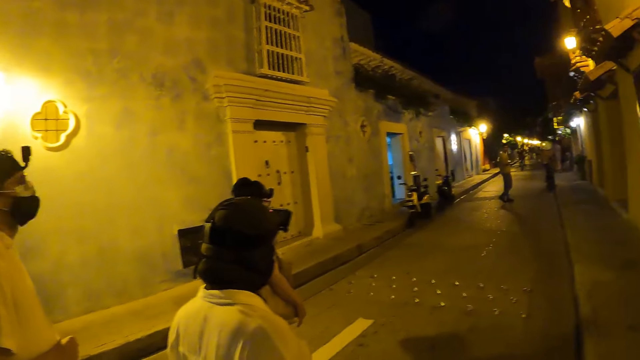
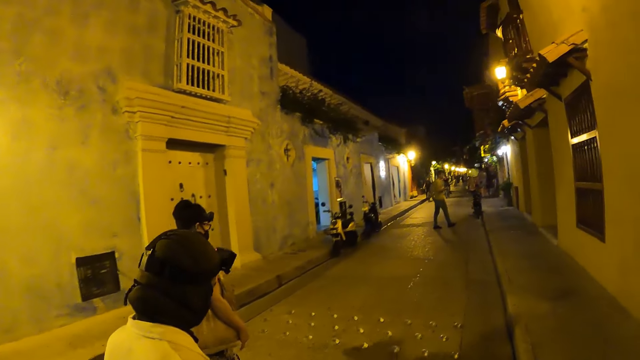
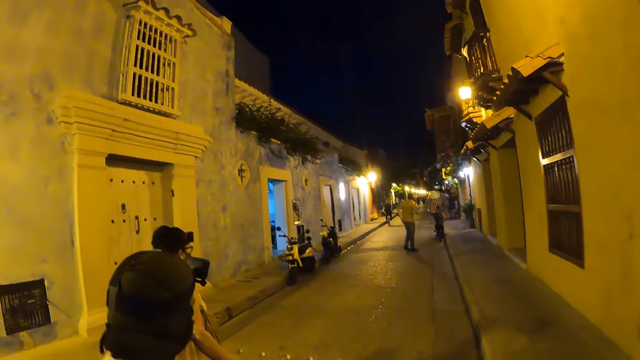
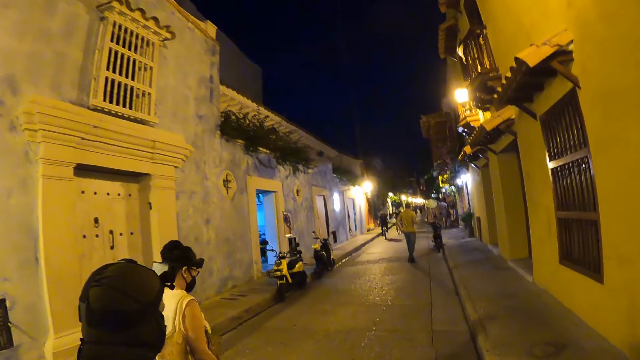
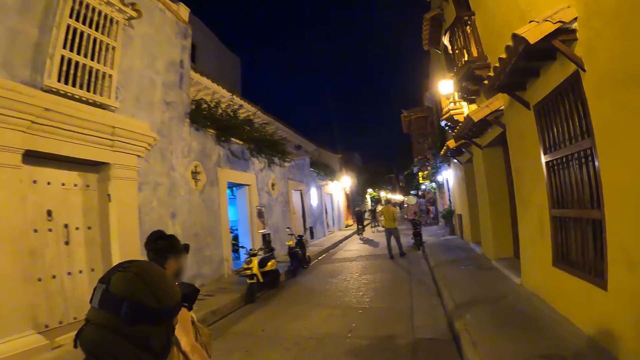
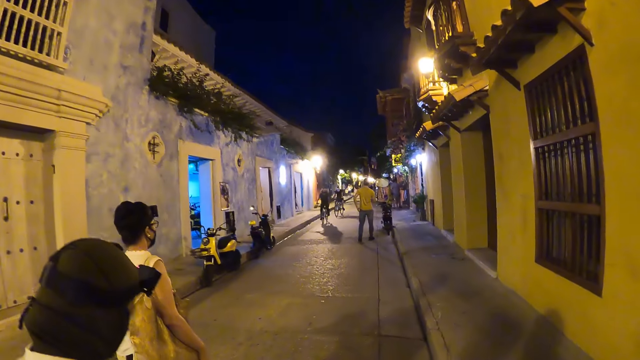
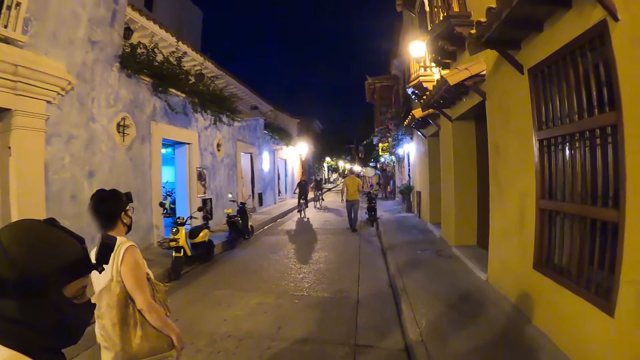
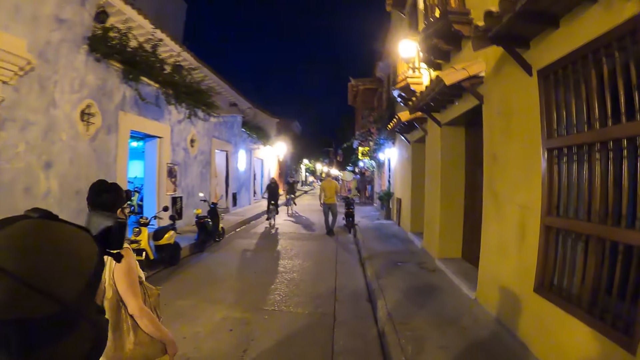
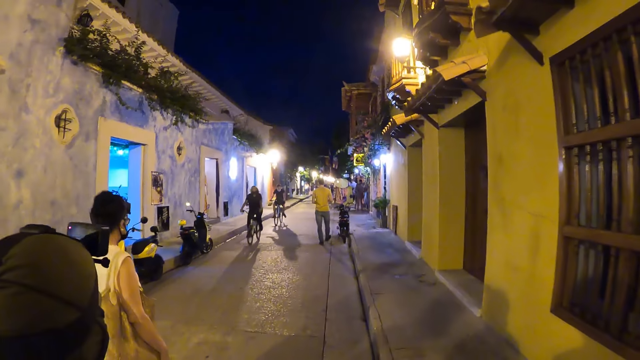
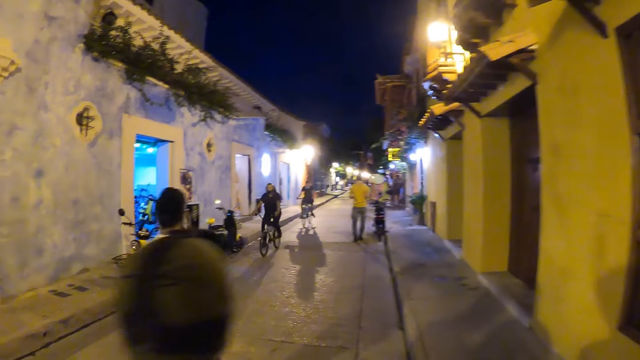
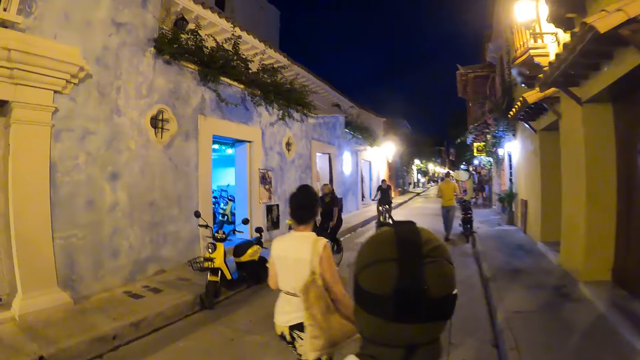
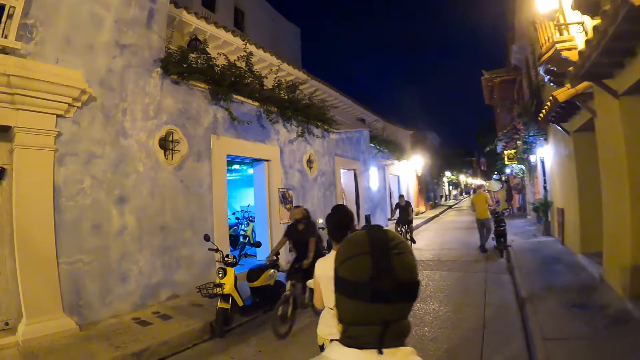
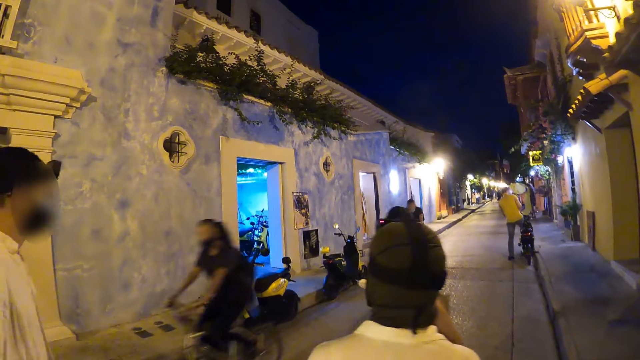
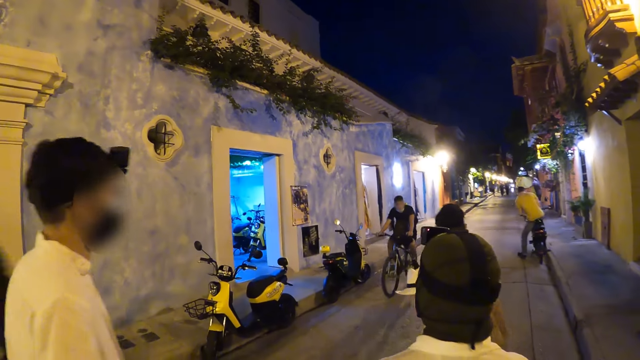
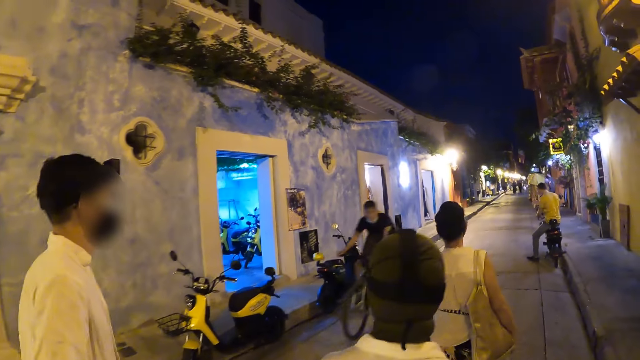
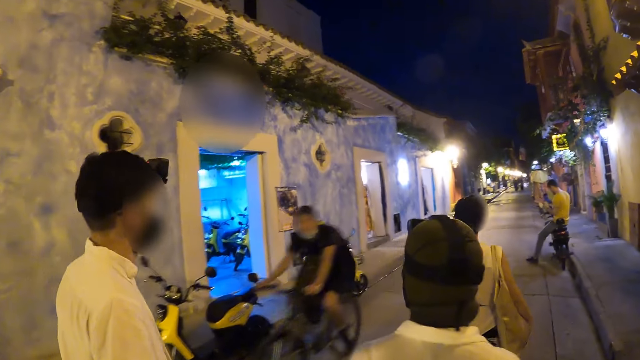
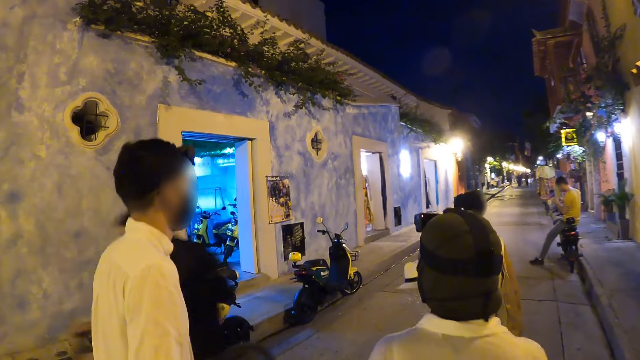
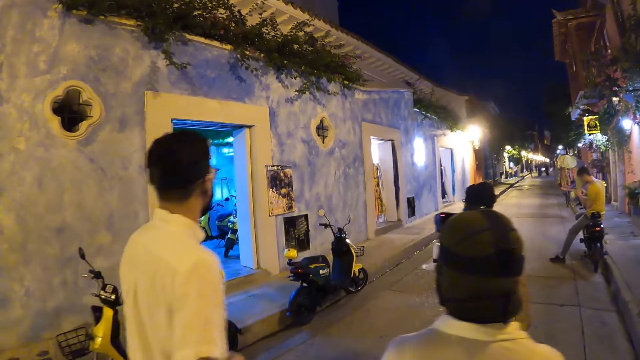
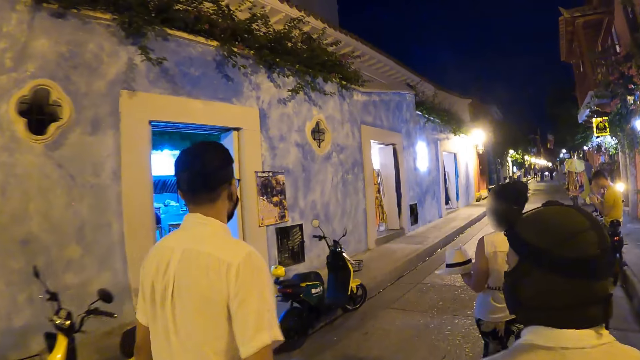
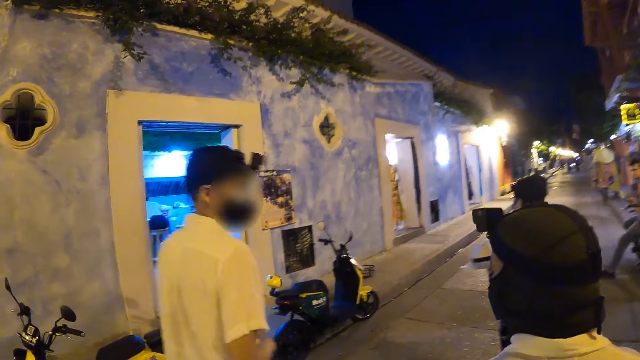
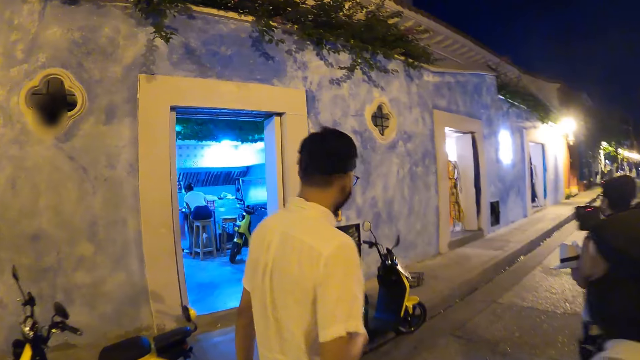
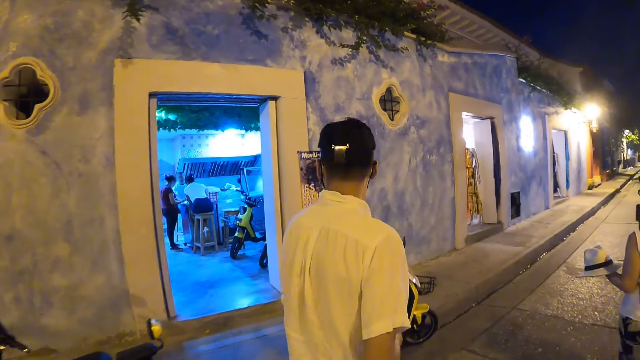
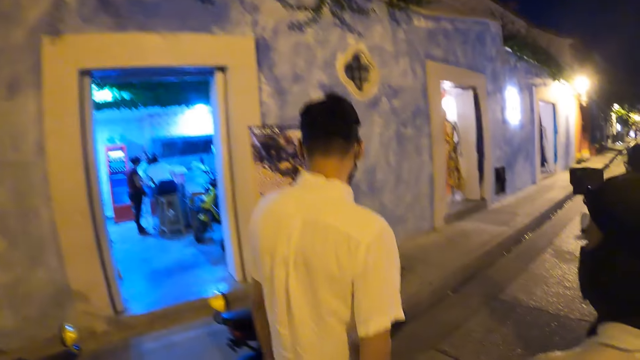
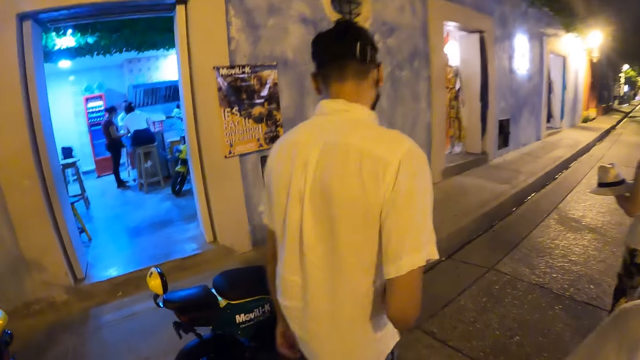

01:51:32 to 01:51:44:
A woman rides a bicycle past the camera wearer and the group of people. A man rides the bicycle past the camera wearer and the group of people.

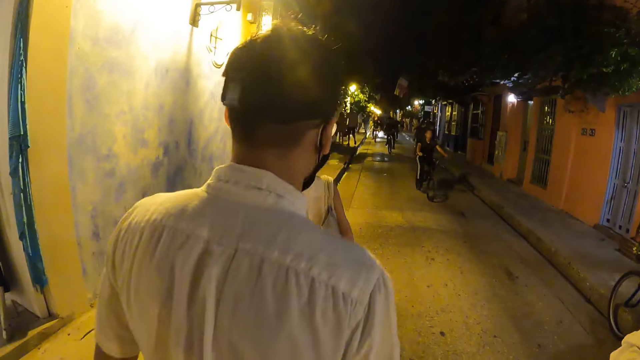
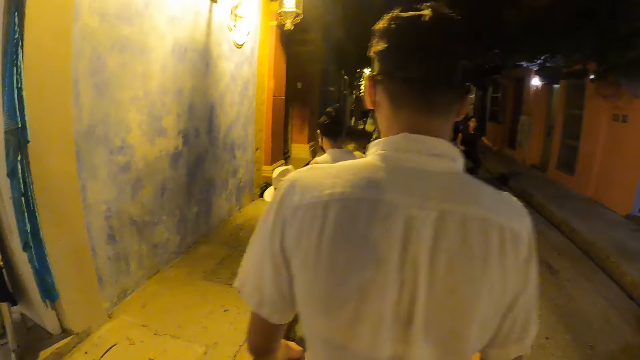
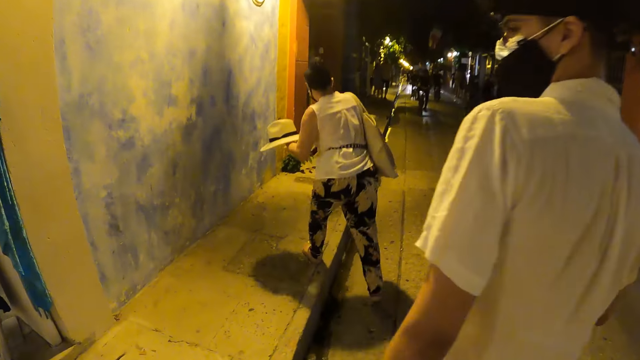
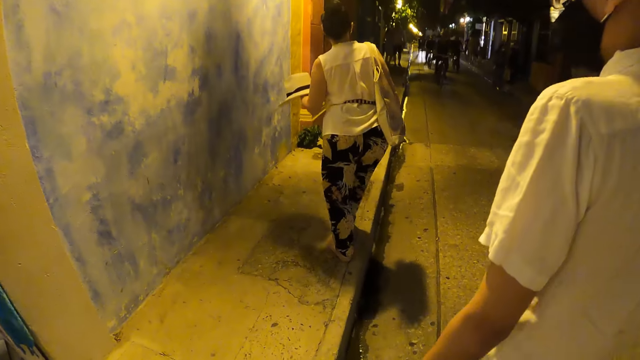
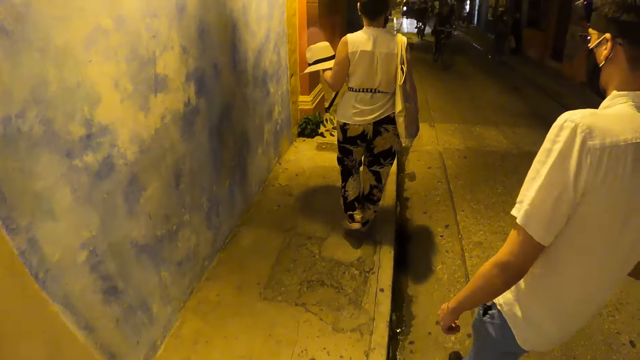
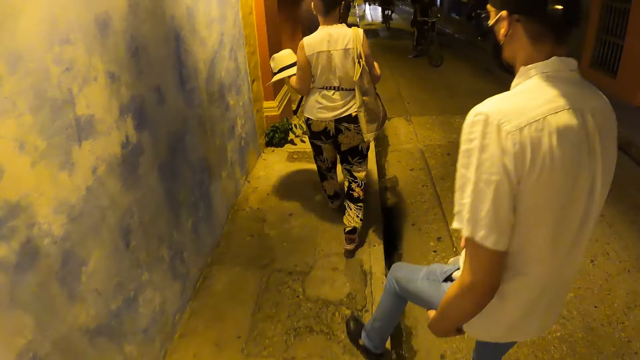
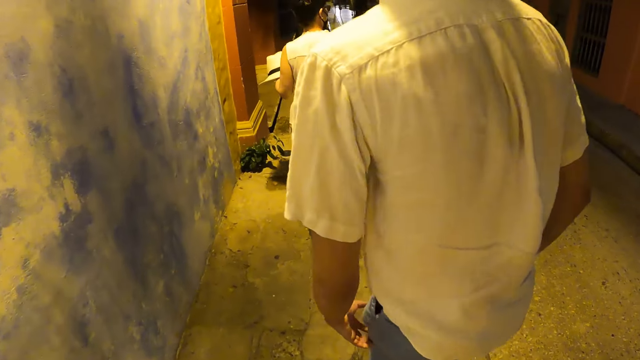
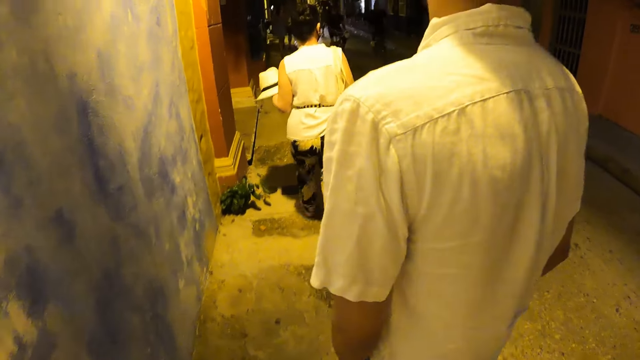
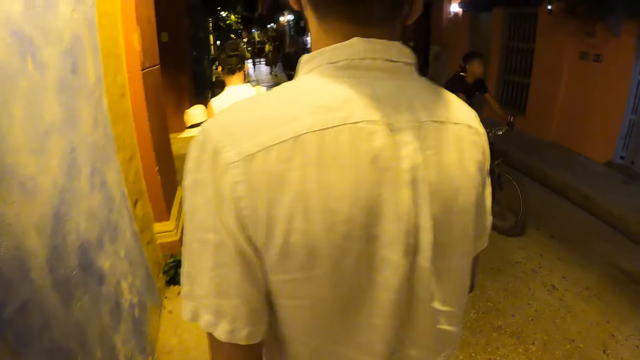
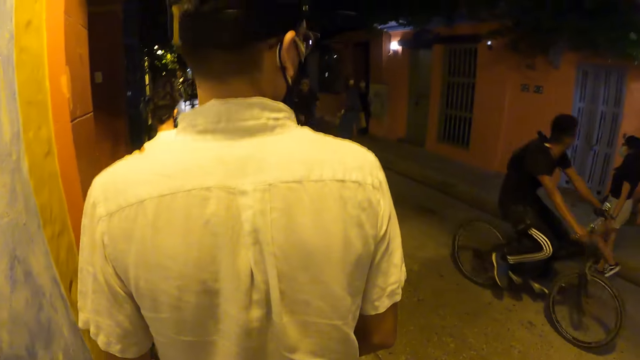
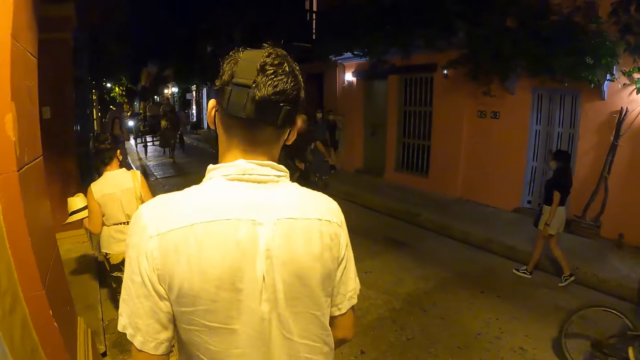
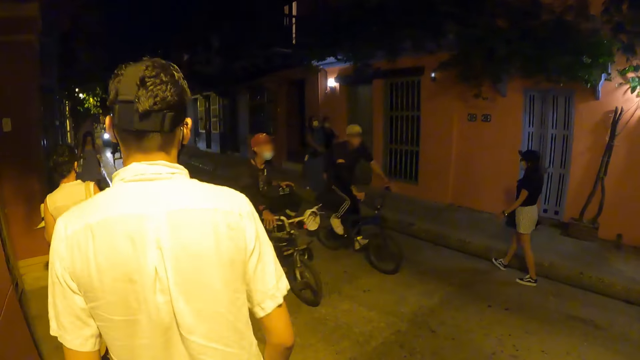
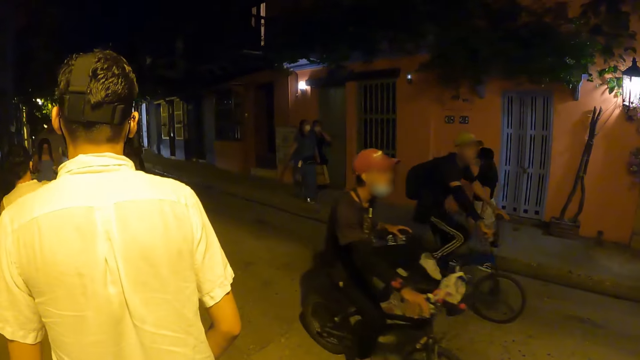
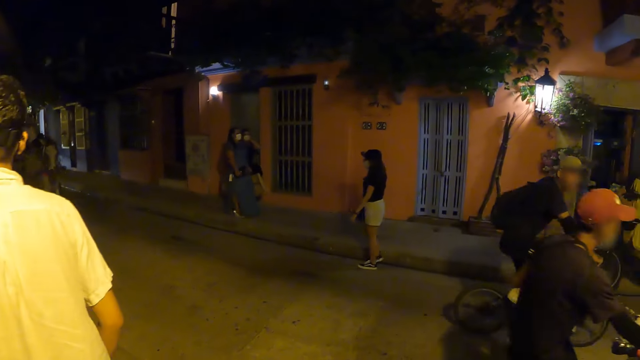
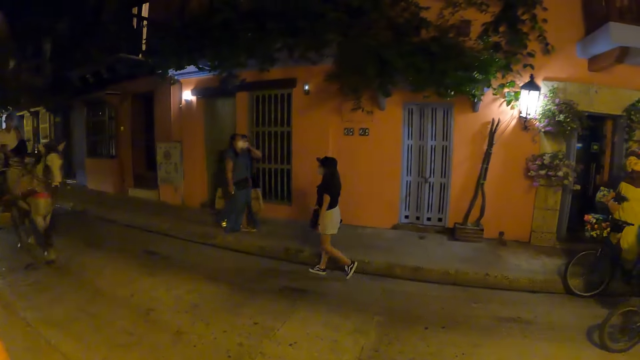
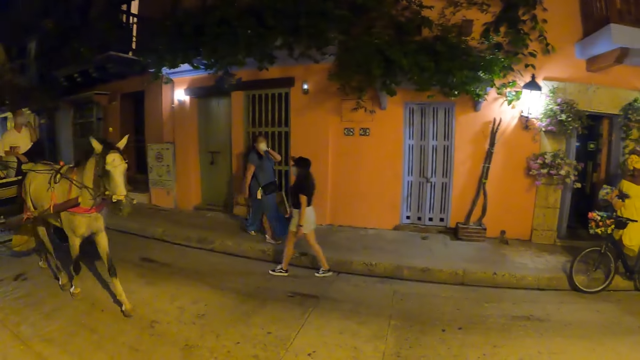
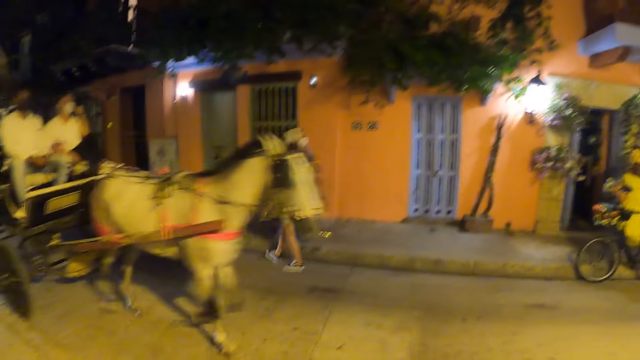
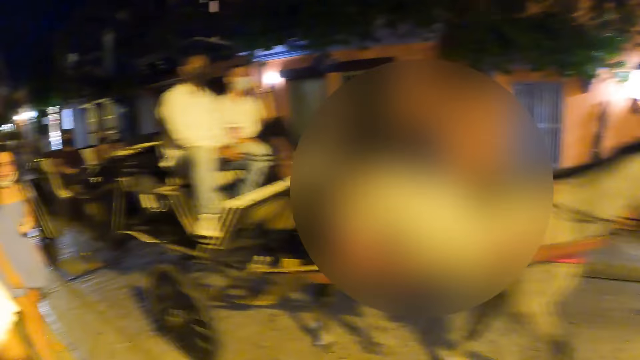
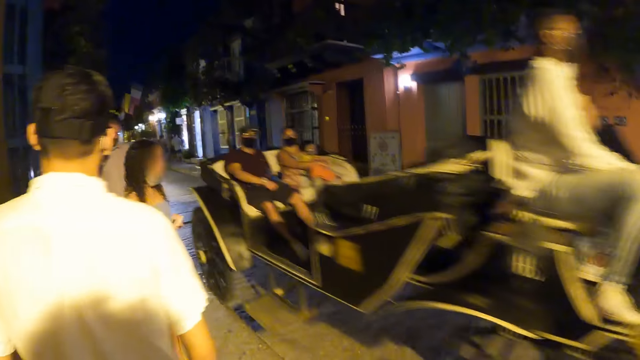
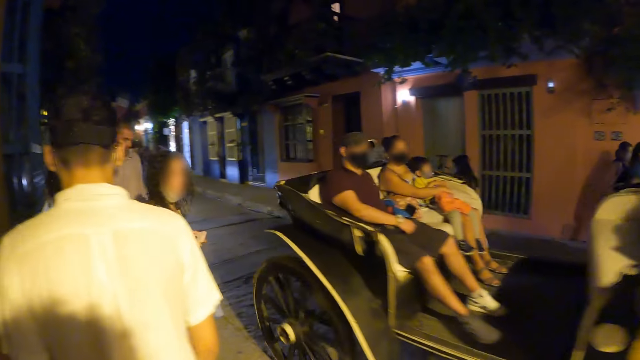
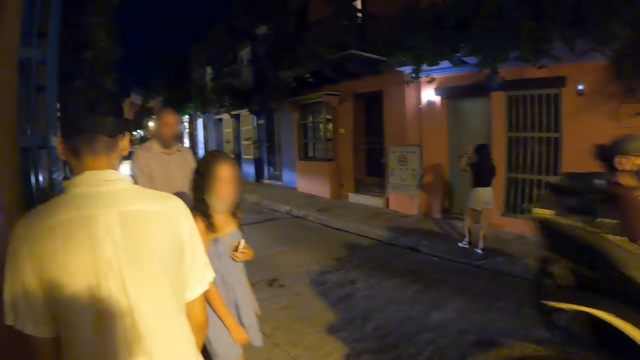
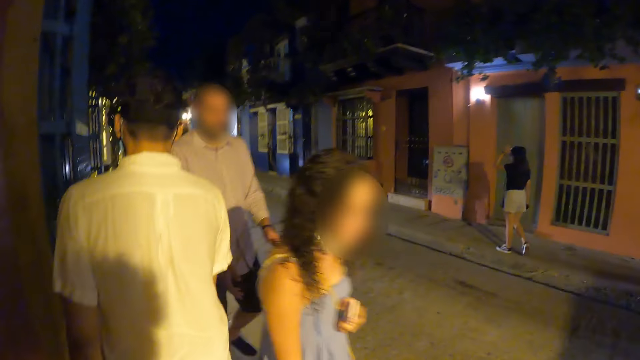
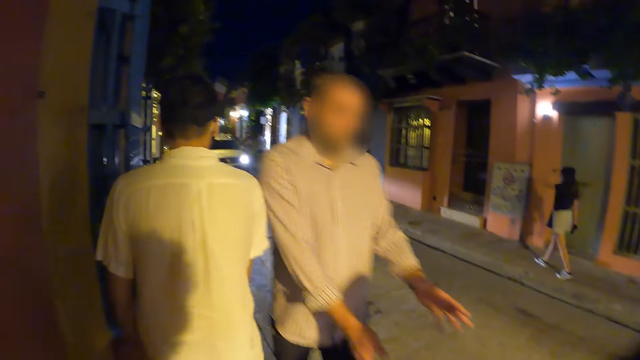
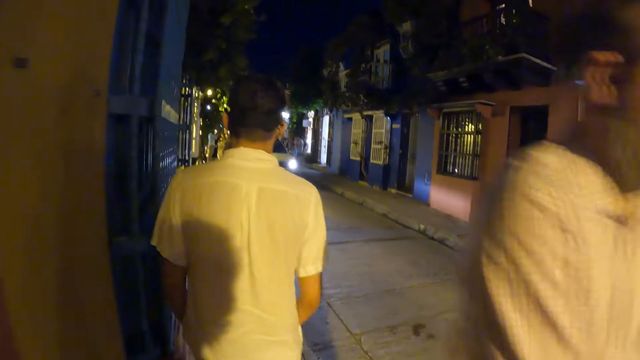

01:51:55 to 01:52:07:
A man rides a bicycle past the camera wearer and the group of people. Another man rides a bicycle past the camera wearer and the group of people. Another man and another man ride a bicycle past the camera wearer and the group of people. Another man and another man ride a bicycle past the camera wearer and the group of people.
